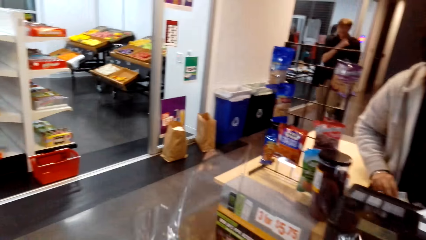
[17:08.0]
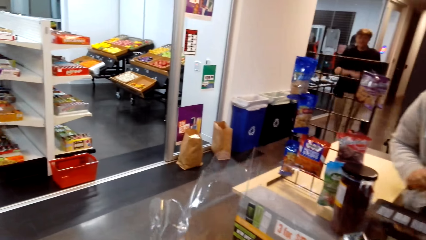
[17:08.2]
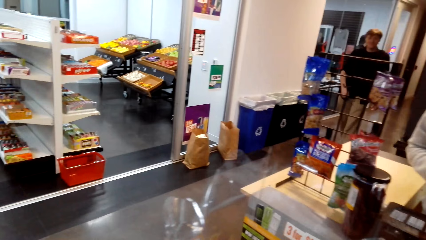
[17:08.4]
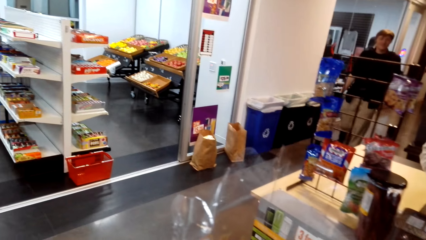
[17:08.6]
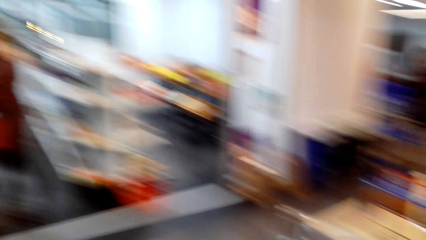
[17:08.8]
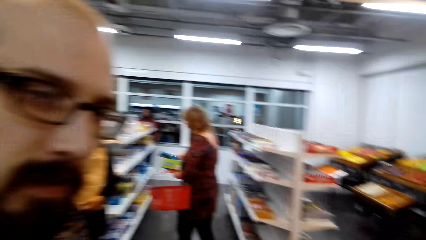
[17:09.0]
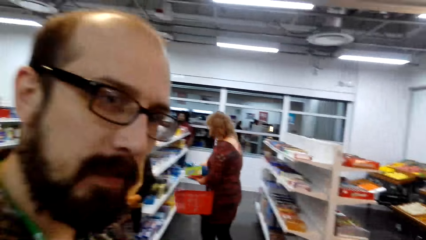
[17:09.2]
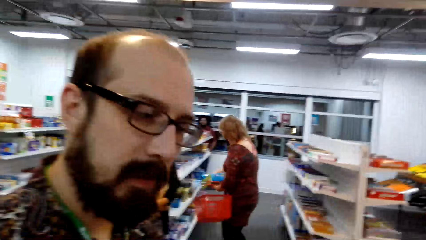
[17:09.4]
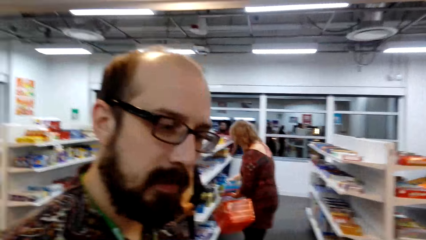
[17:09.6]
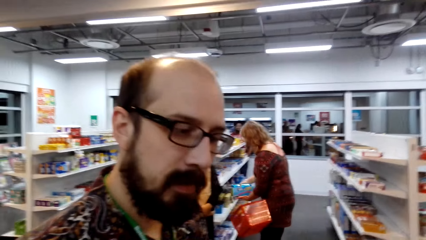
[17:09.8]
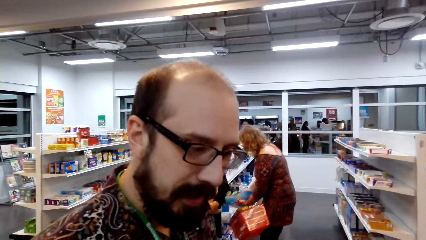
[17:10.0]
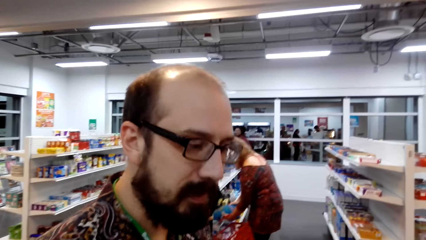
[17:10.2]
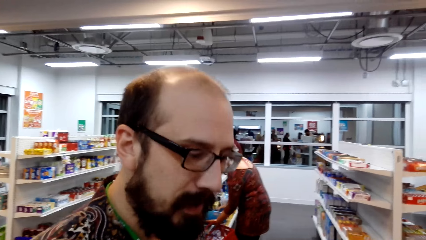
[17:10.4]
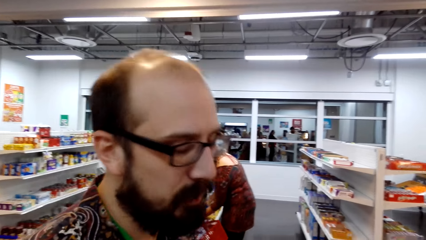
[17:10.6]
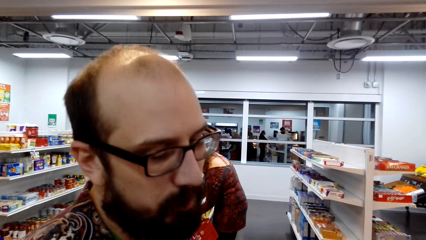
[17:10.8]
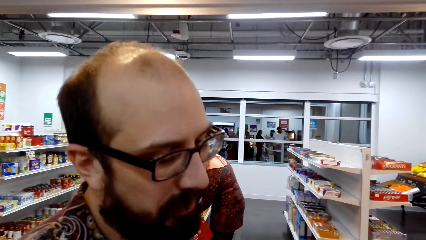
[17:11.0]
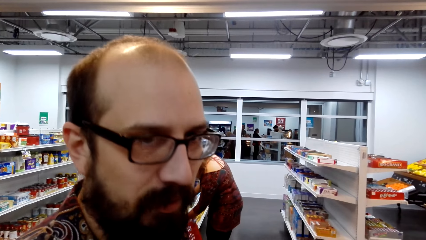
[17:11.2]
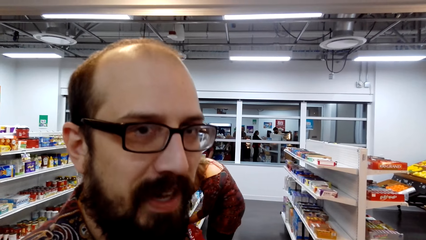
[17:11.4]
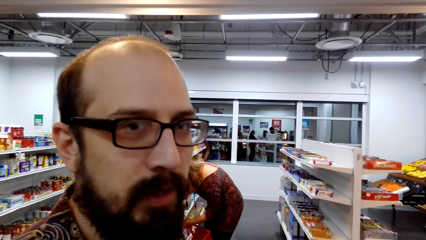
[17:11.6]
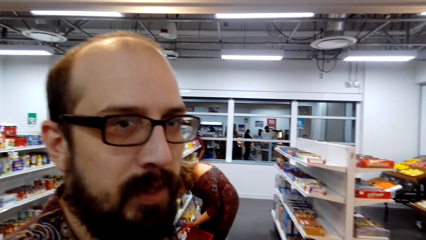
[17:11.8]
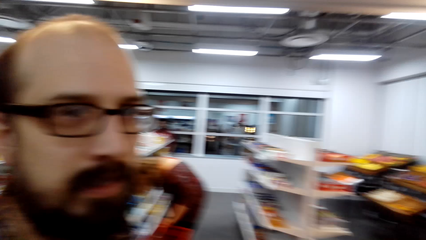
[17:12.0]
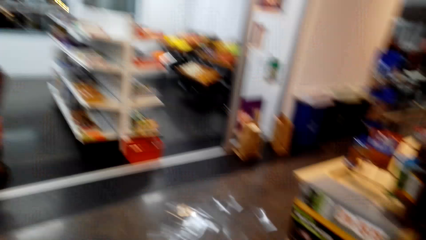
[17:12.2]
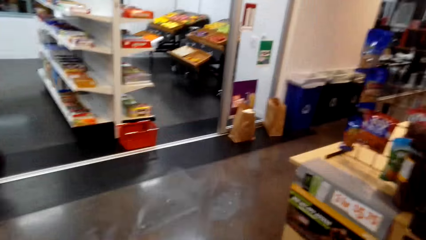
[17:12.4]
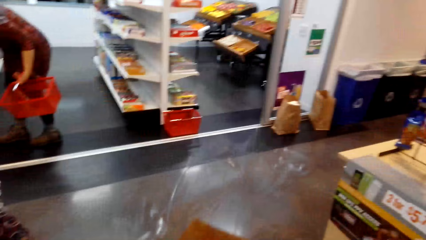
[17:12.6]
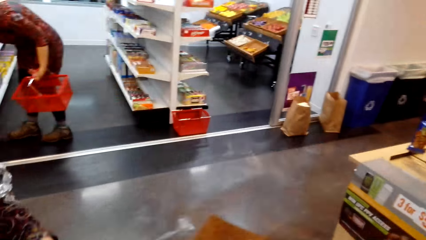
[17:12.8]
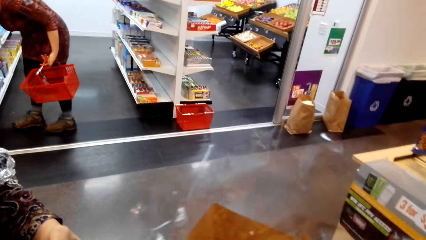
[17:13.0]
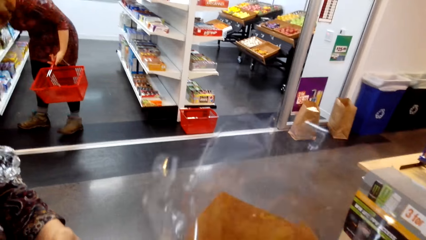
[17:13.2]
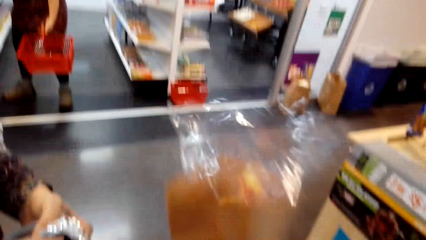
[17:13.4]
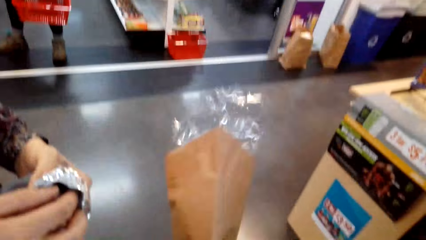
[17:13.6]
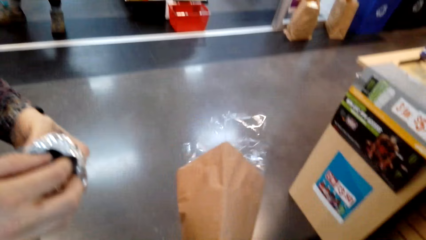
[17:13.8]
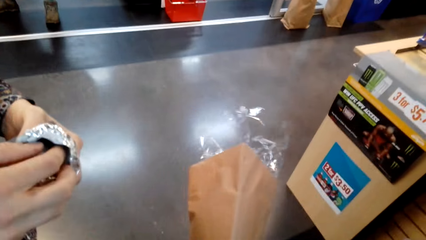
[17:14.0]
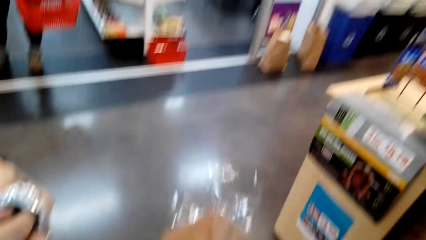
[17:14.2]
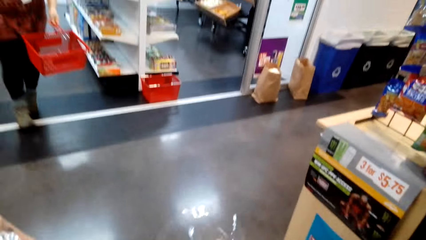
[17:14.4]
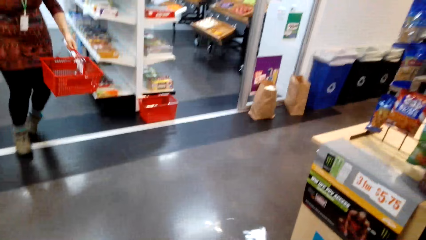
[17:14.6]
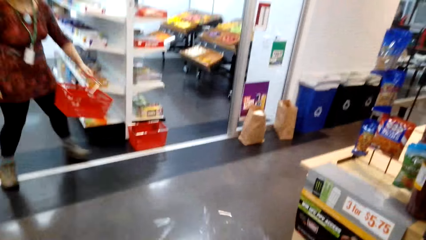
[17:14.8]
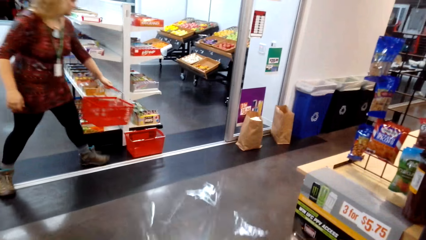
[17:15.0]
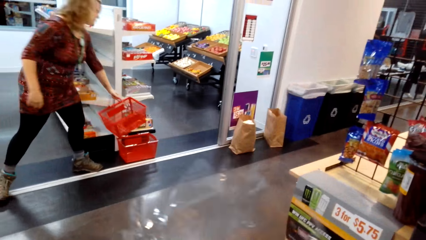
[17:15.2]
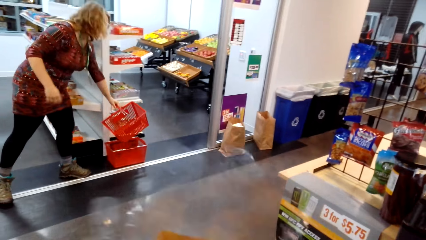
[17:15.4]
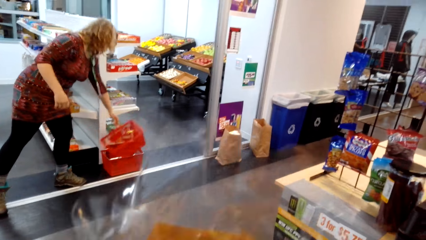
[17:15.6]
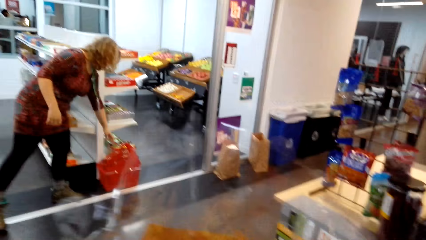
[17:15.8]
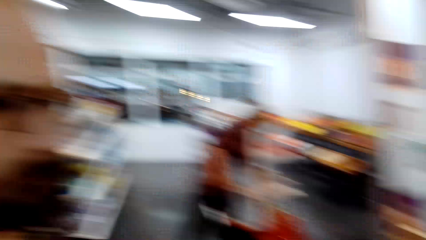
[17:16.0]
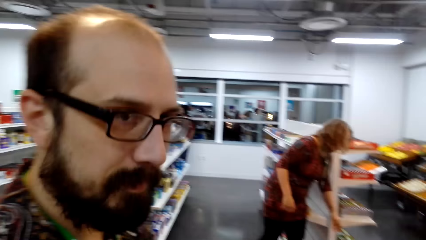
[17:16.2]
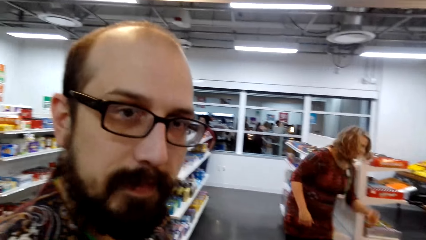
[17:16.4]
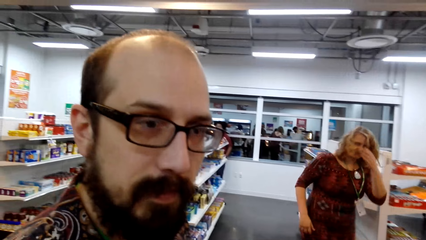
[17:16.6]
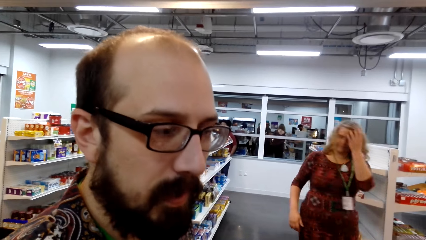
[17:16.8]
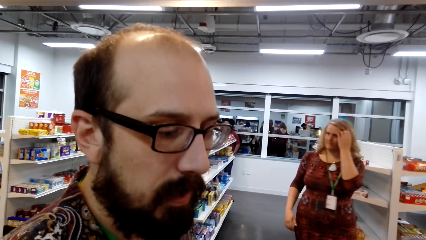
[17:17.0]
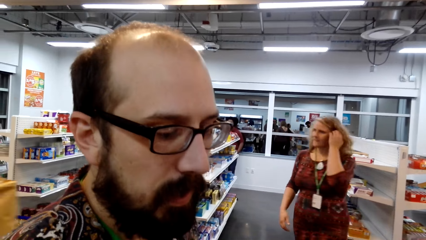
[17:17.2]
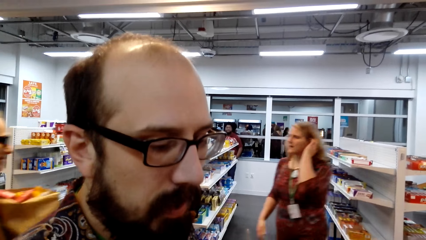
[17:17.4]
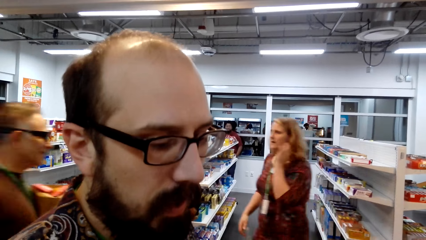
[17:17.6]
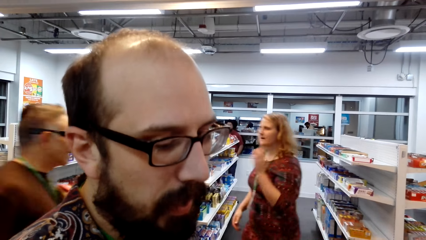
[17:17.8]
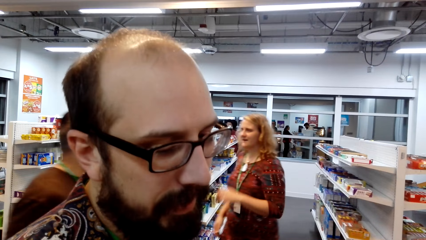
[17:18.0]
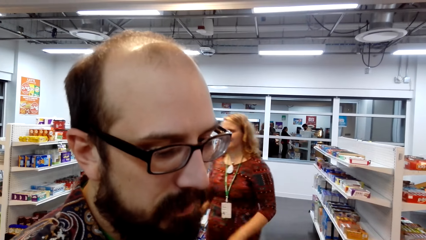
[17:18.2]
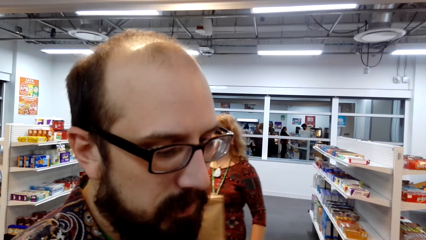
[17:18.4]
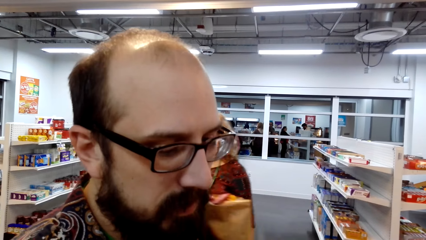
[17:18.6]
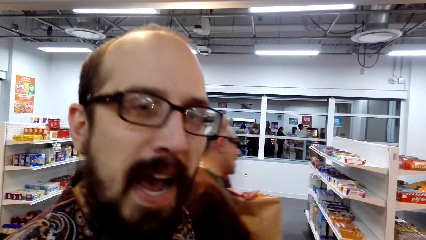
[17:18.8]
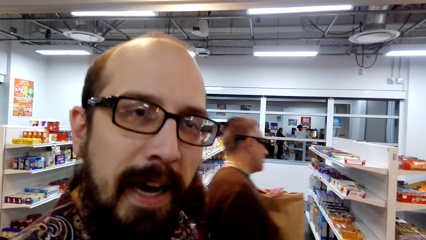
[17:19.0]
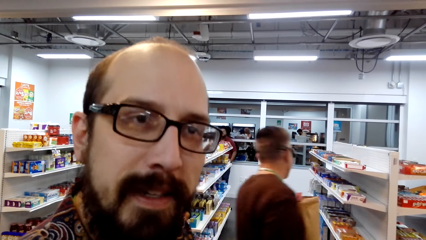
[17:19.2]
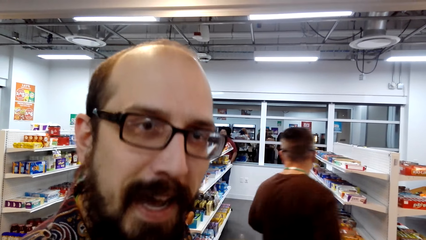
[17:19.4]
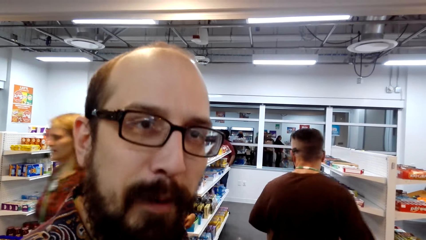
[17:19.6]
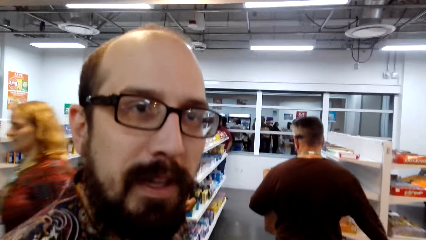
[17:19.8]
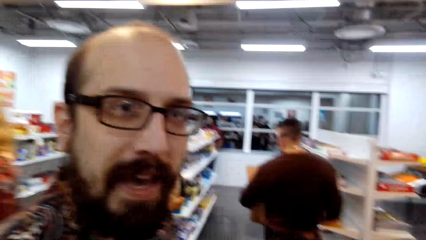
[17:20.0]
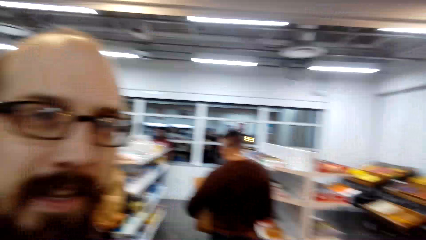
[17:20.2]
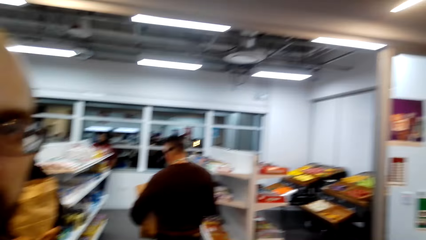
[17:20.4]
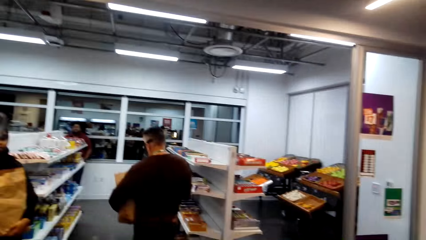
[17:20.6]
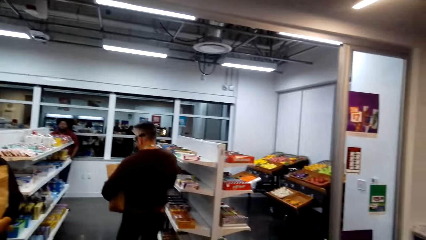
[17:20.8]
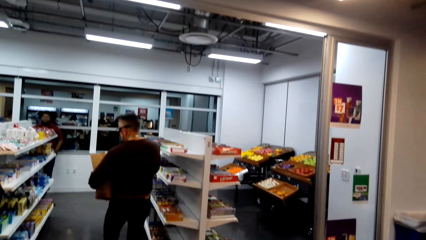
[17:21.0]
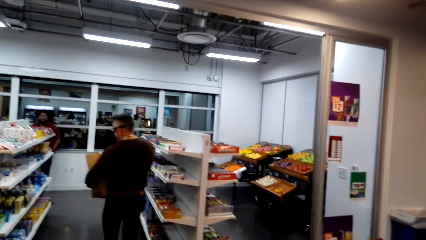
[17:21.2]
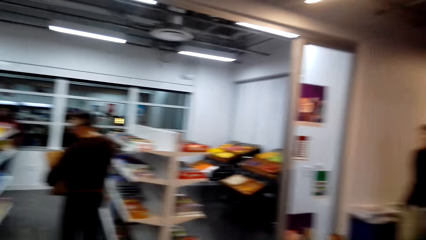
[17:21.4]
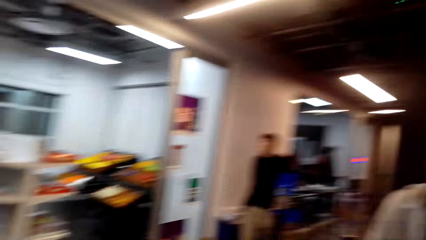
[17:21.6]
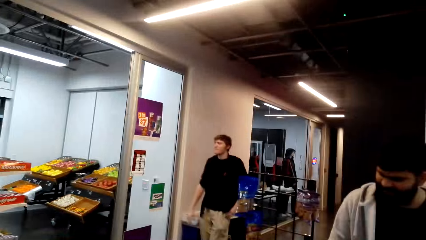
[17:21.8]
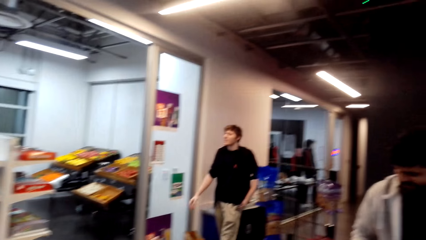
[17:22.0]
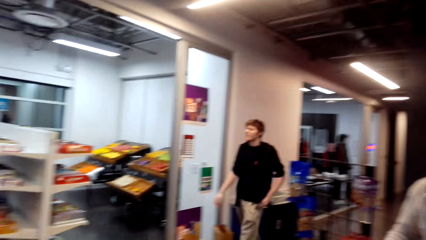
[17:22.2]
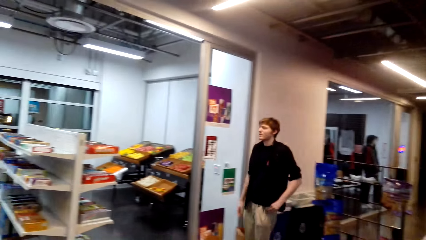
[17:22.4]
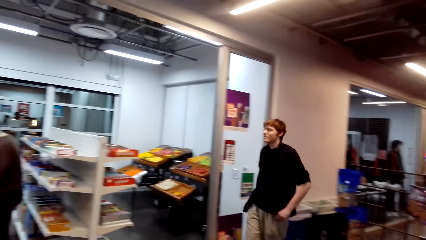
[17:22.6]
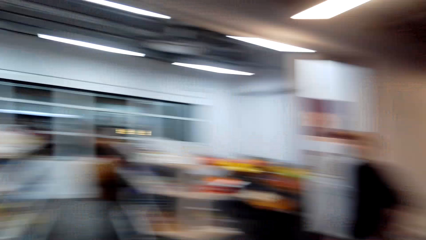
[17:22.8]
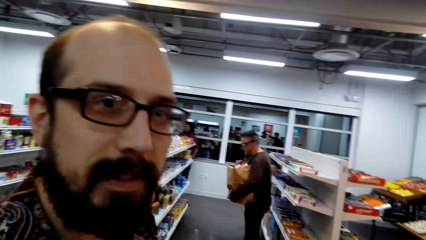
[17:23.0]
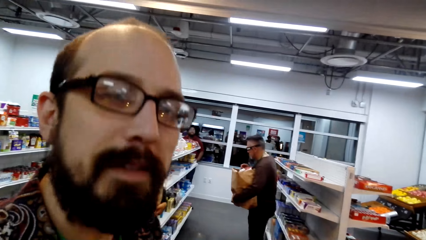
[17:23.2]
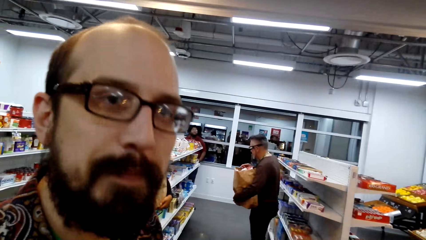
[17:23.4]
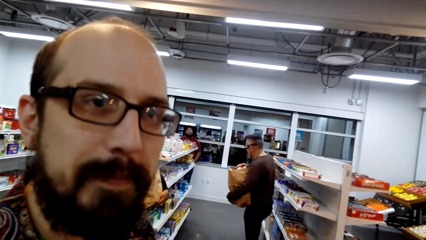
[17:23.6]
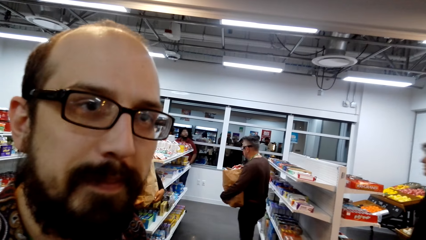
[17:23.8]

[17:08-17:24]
The camera wearer looks around the supermarket. They talk with a man. They hold the flower. They talk with the man.
